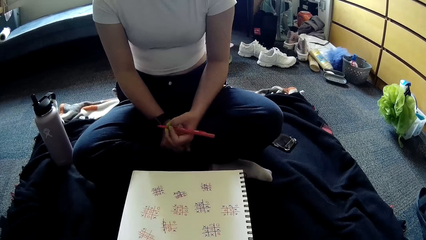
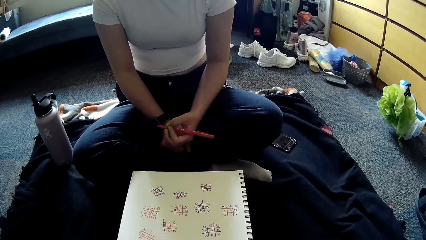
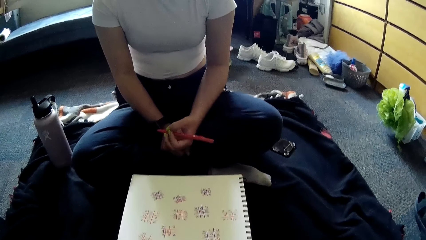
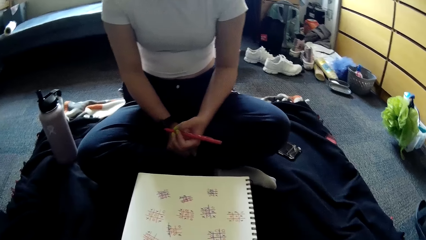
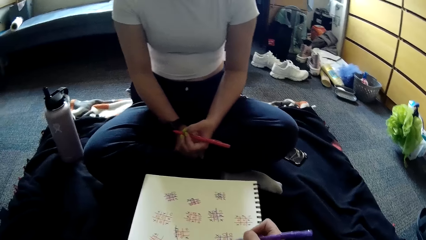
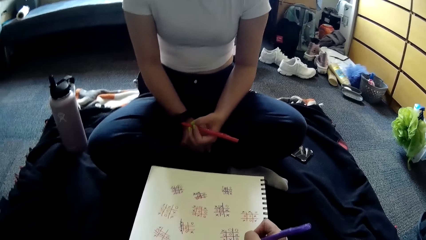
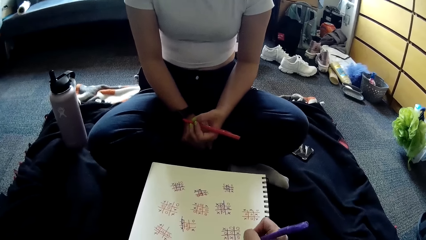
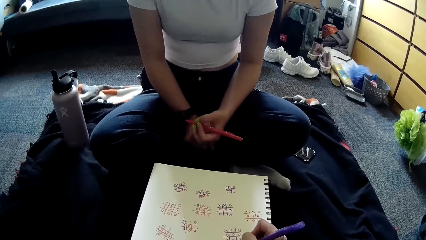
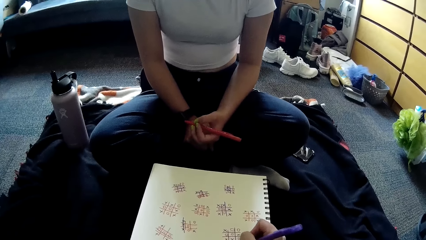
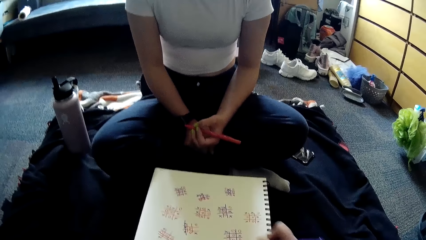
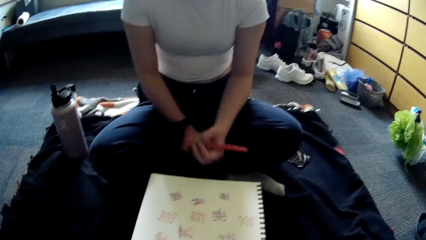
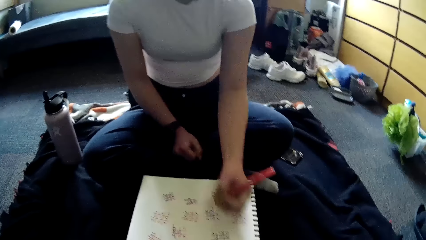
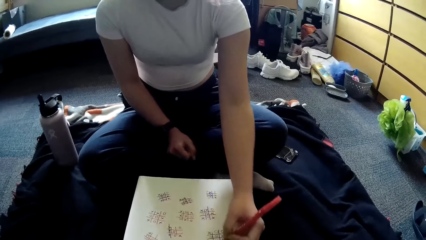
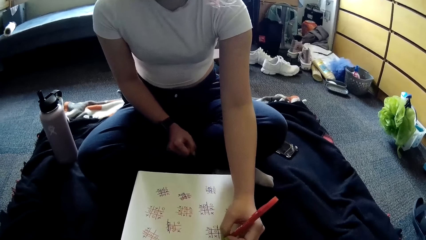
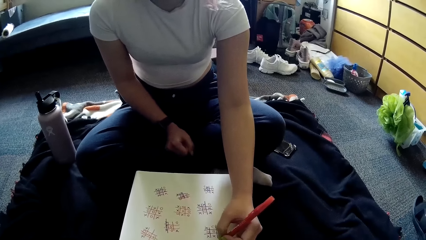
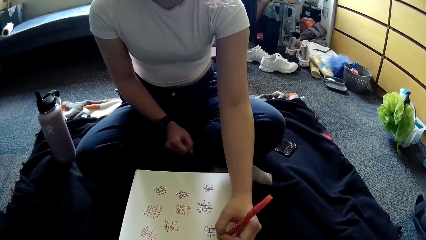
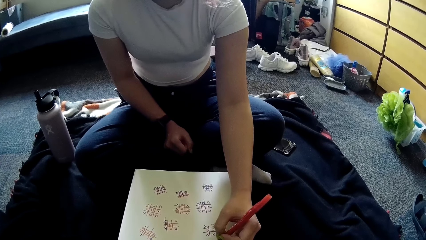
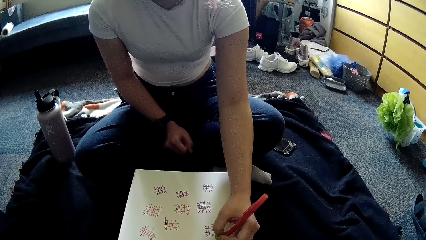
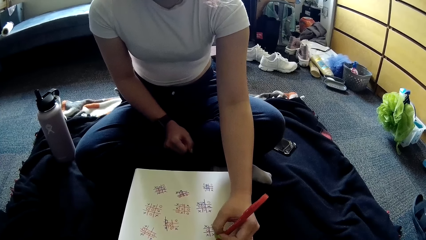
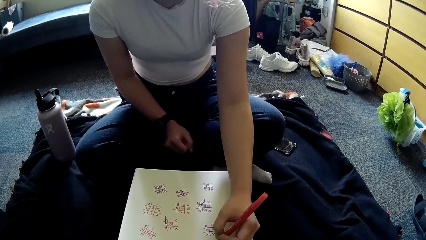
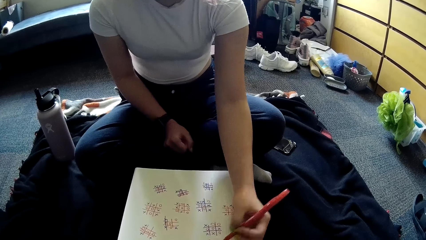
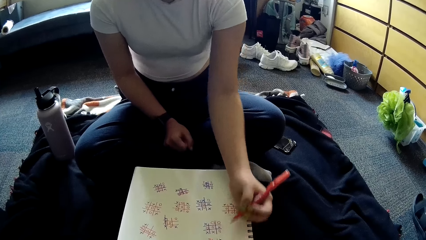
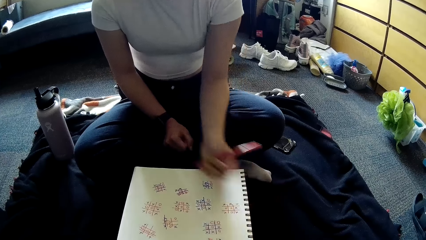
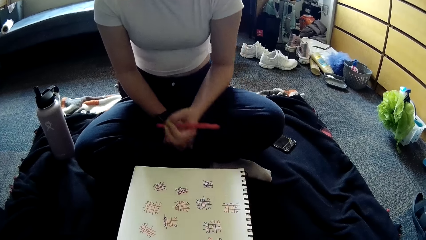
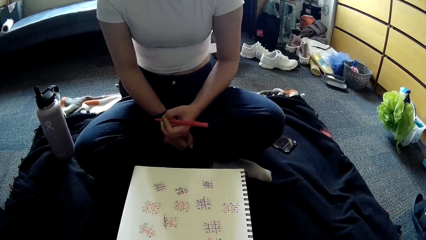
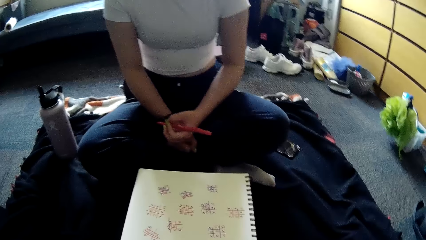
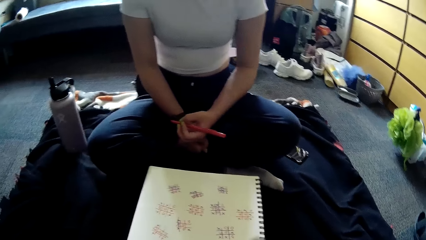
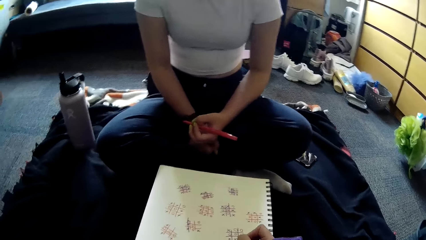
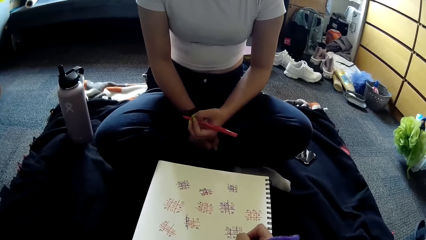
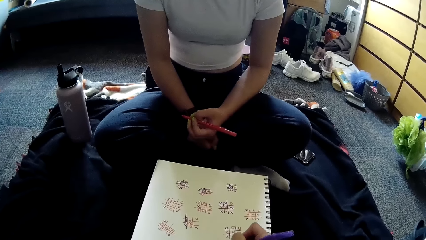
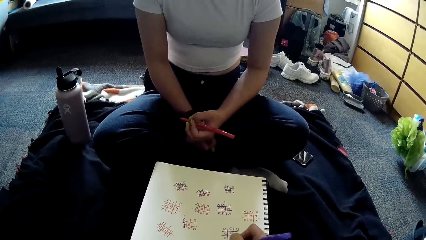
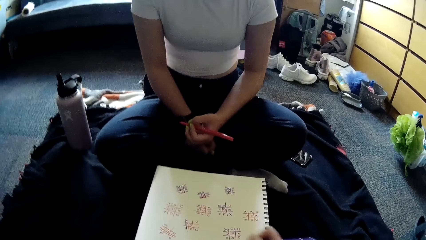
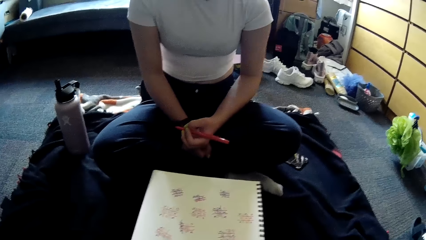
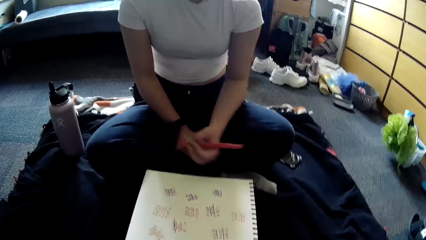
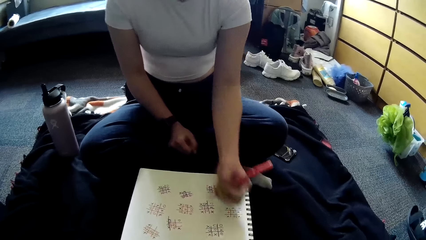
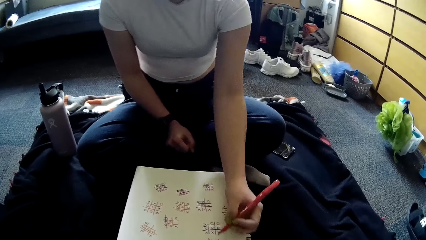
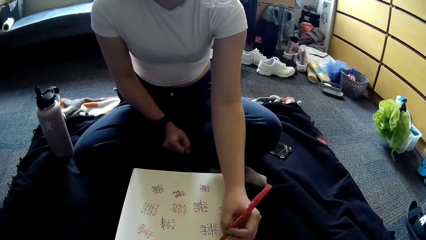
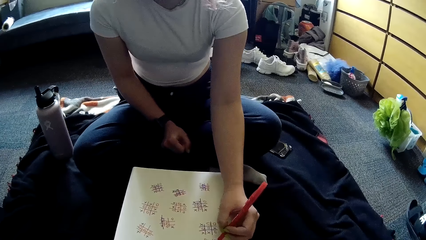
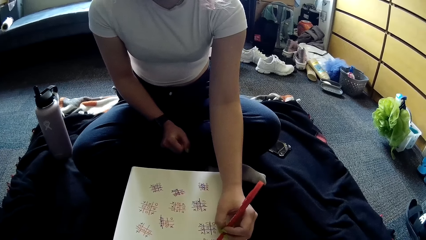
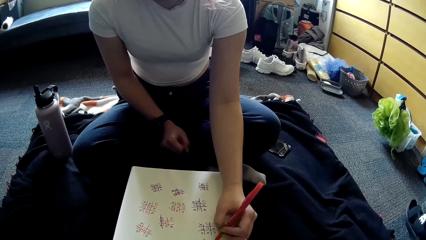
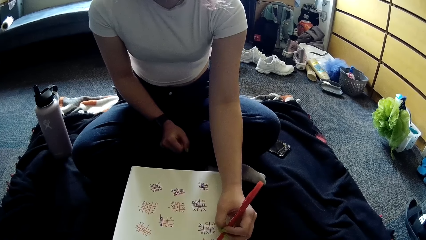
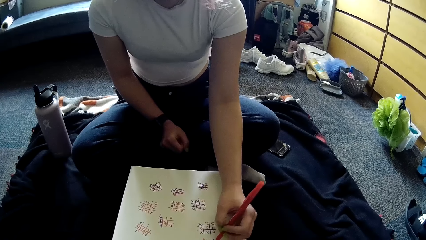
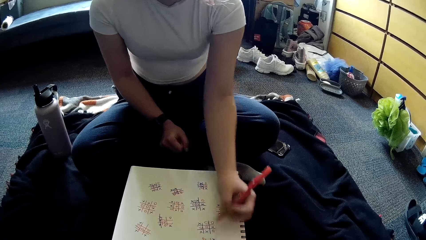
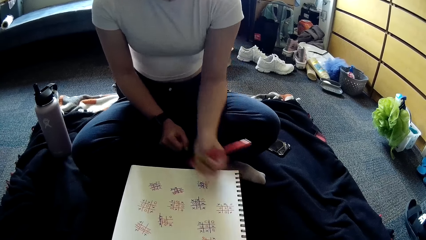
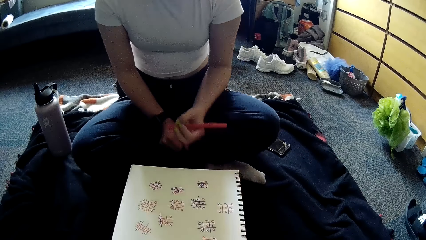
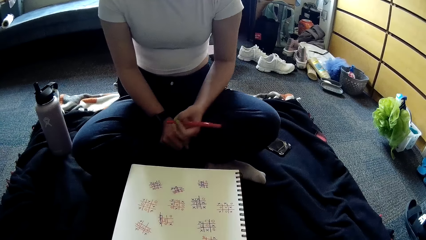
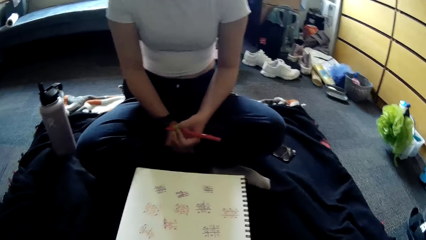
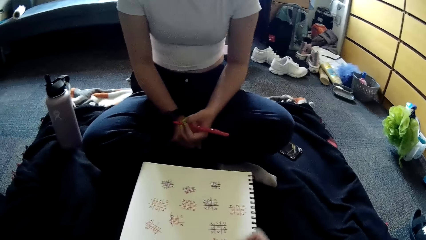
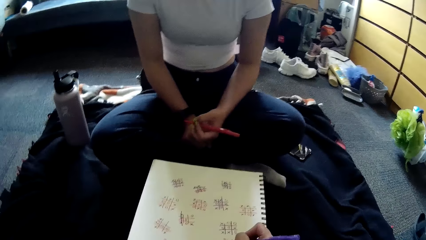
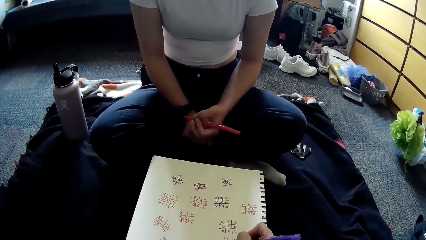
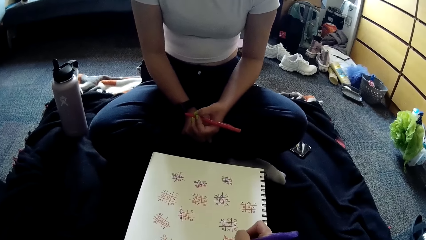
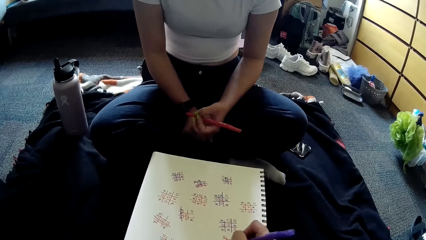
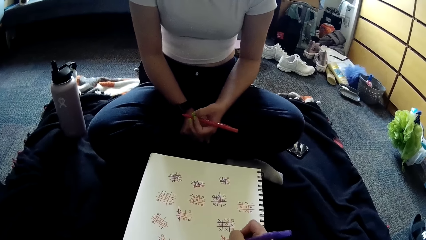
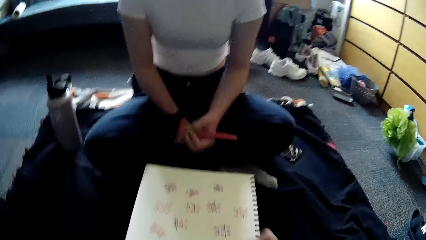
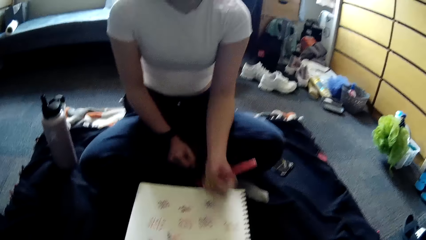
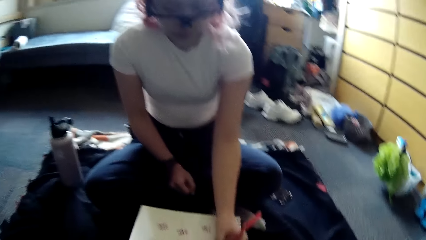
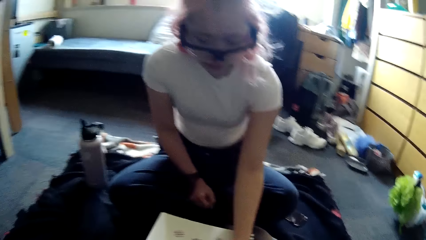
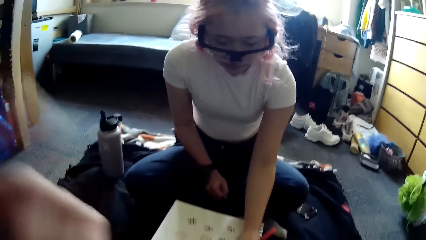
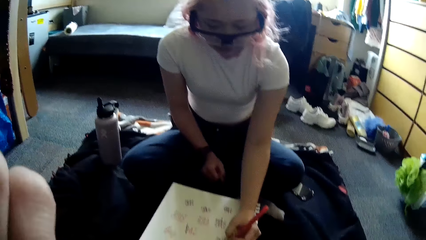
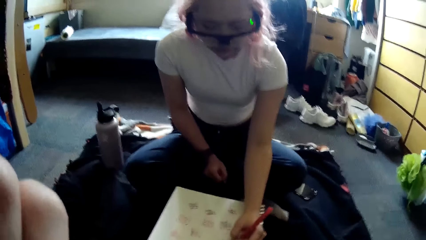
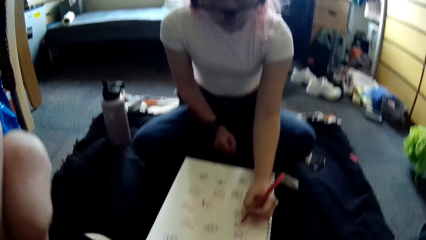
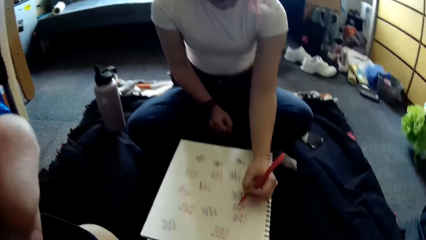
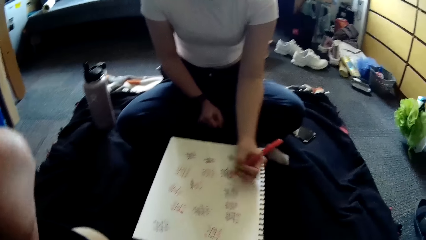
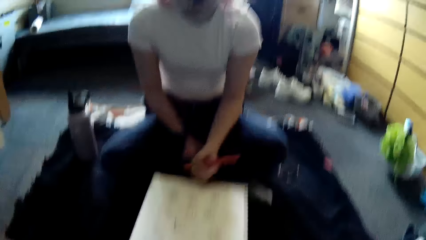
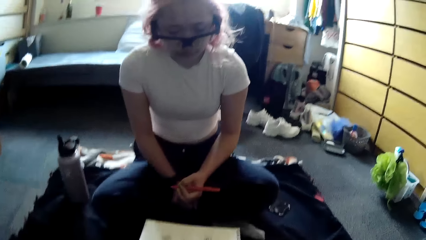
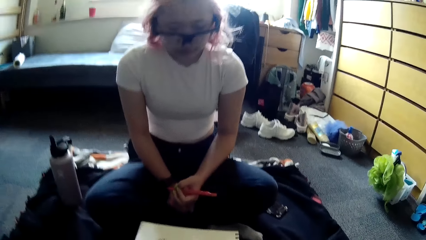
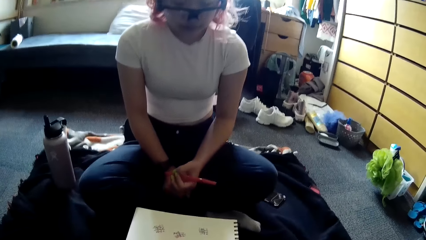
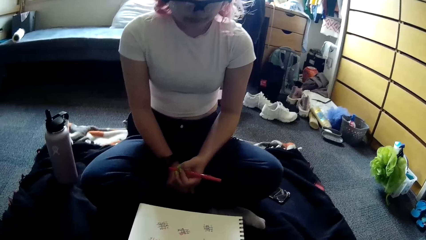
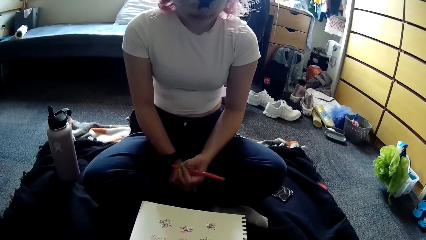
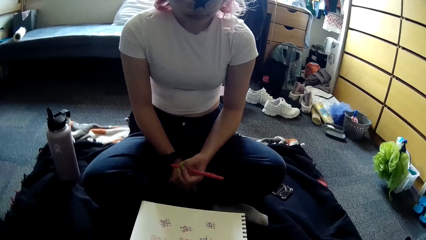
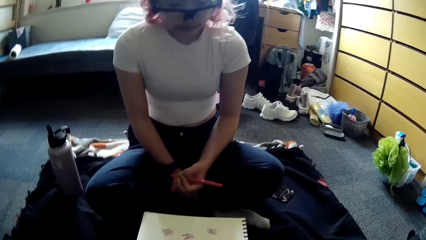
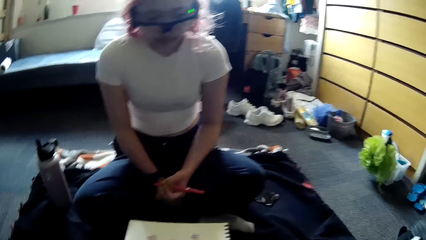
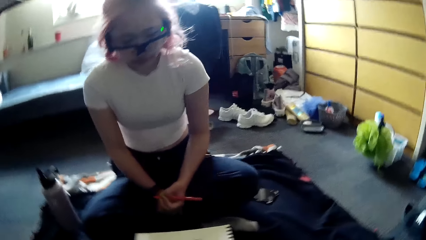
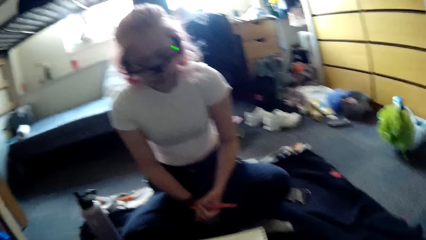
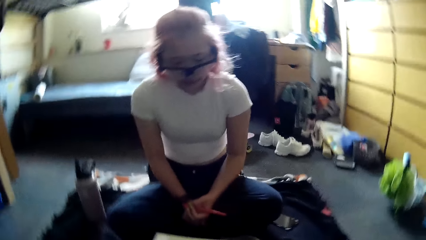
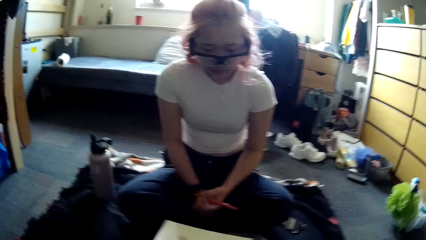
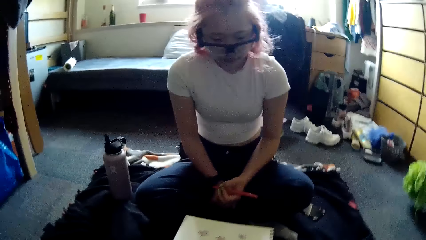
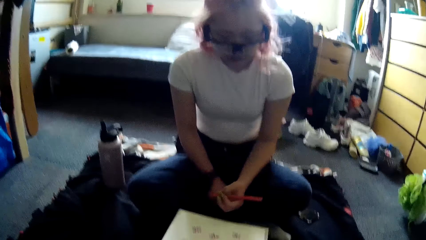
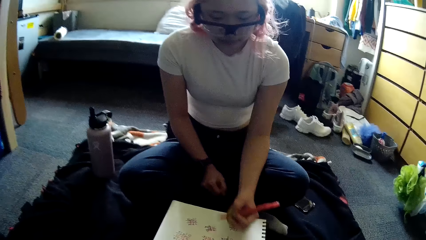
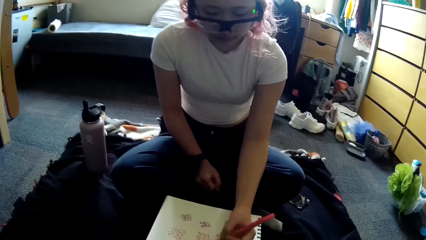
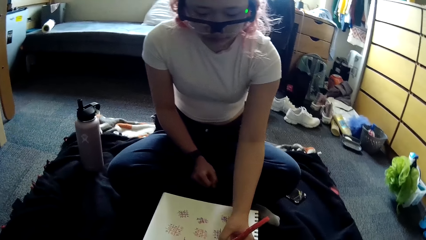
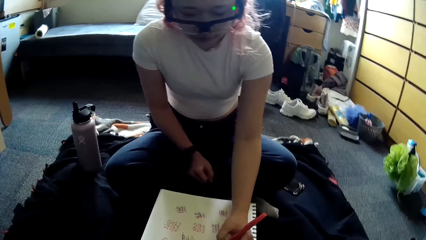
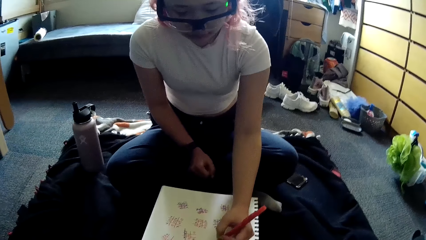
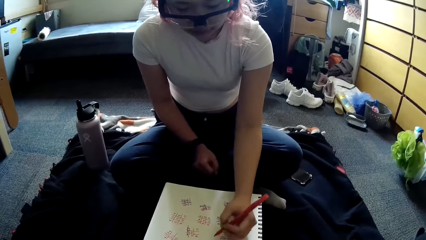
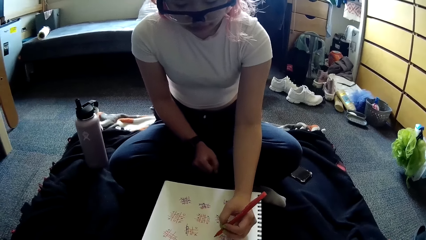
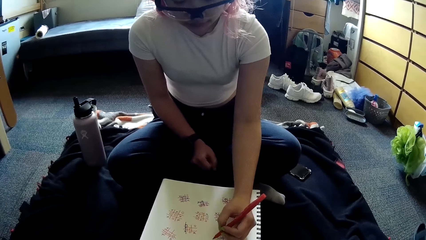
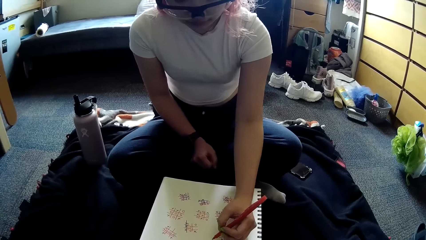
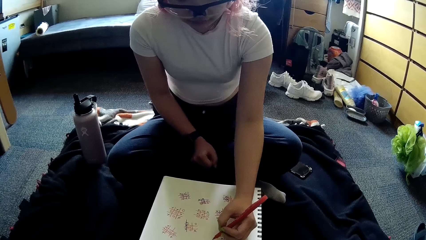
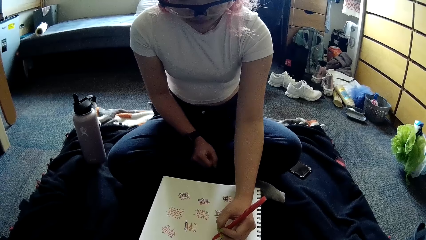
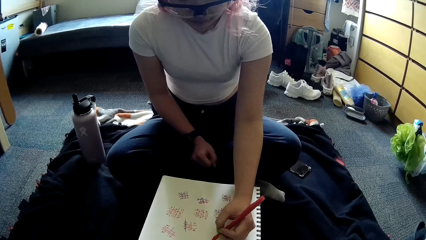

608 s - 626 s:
The camera wearer writes on the paper with the pen in her right hand. The woman writes on the paper with the pen in her left hand. The camera wearer writes on the paper with the pen in her right hand. The woman writes on the paper with the pen in her left hand. The camera wearer writes on the paper with the pen in her right hand. The woman writes on the paper with the pen in her left hand. The camera wearer adjusts a camera on her head with her left hand. She raises her hand, lowers her hand and looks around. The woman writes on the paper.
